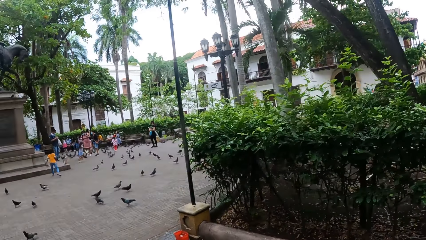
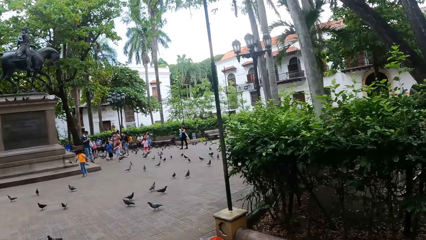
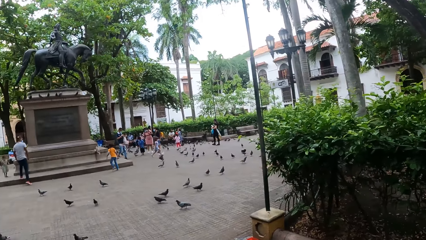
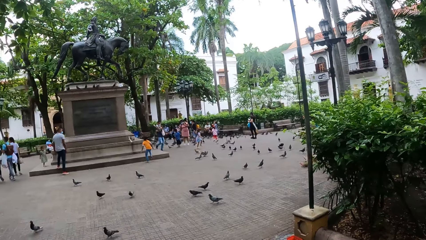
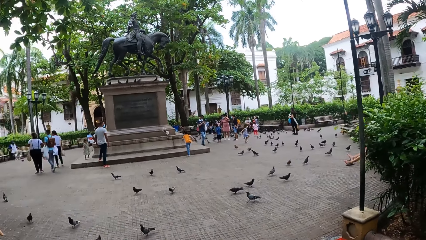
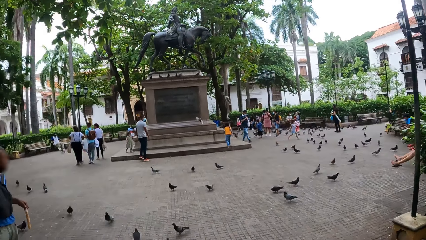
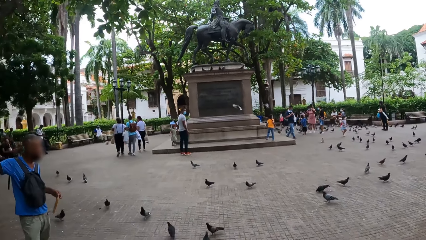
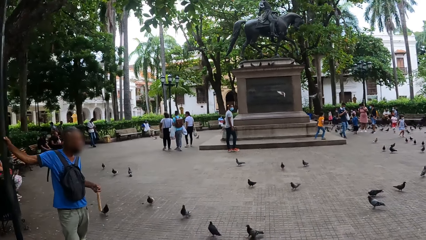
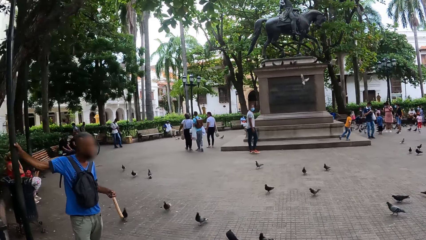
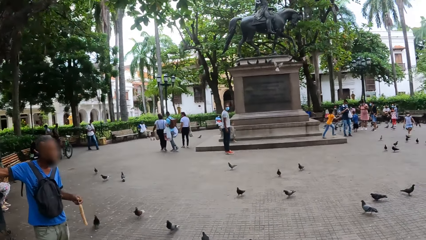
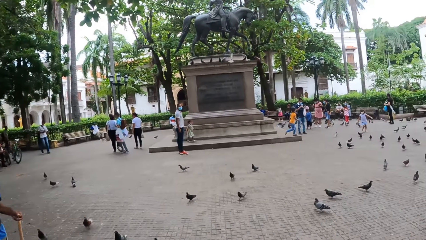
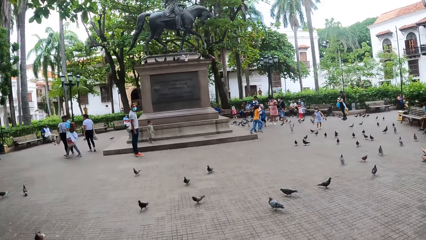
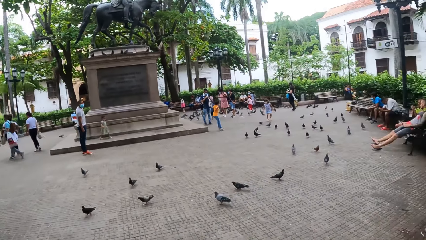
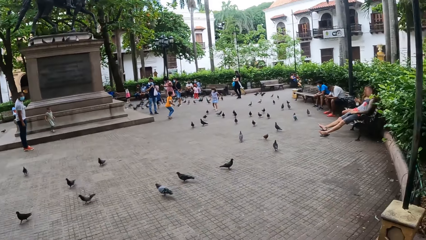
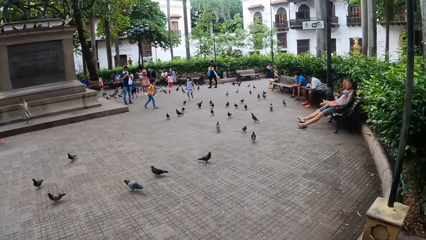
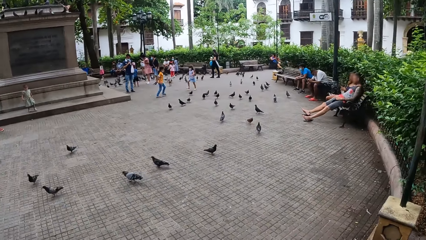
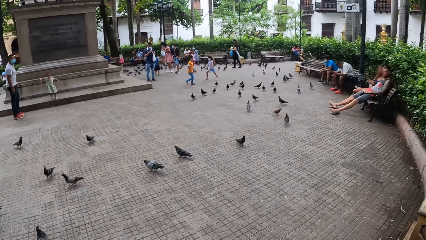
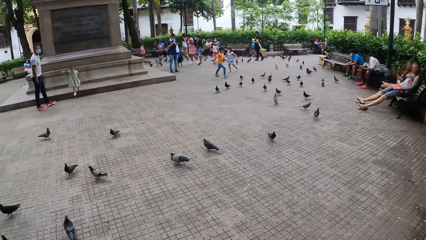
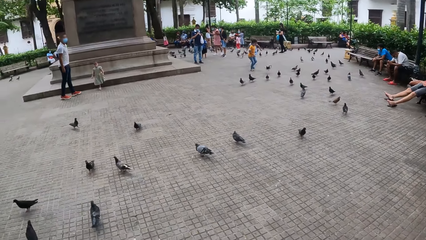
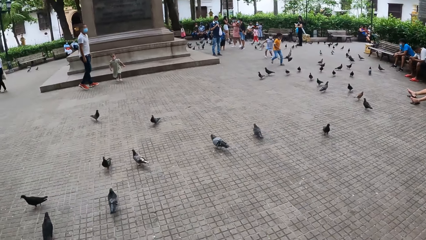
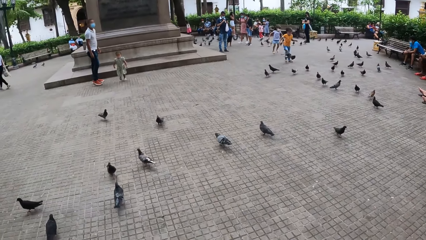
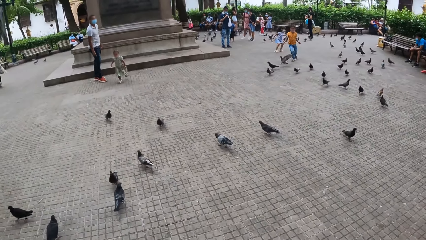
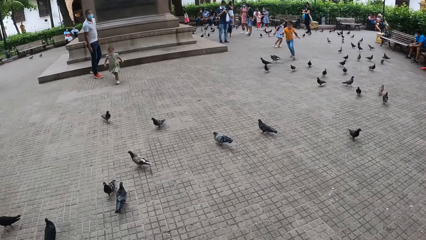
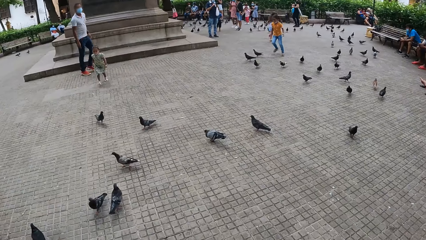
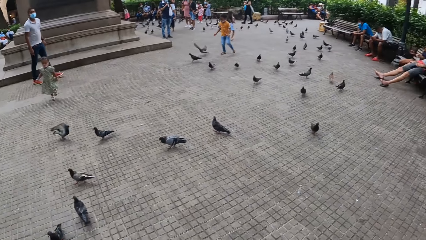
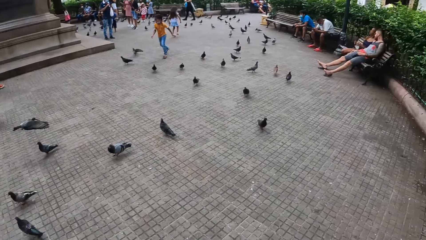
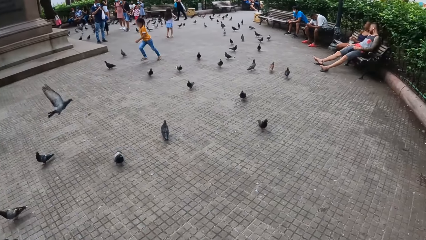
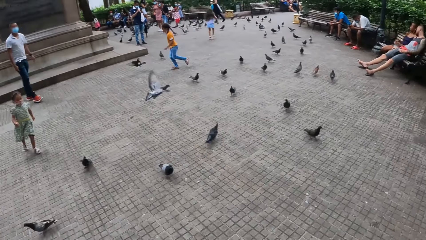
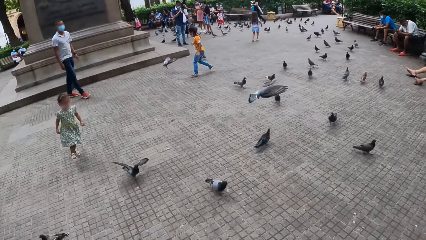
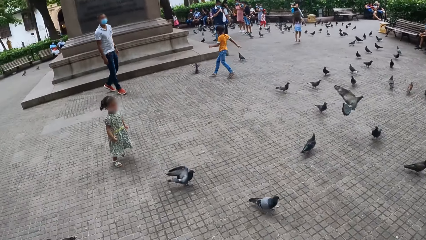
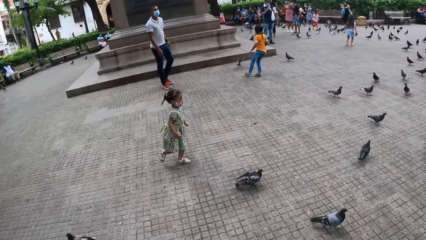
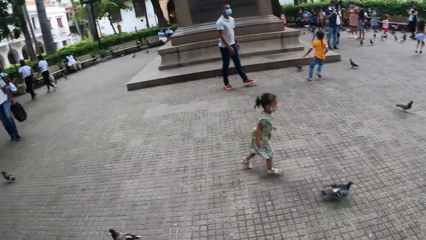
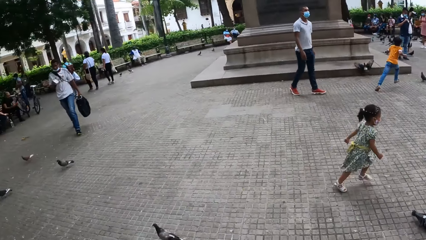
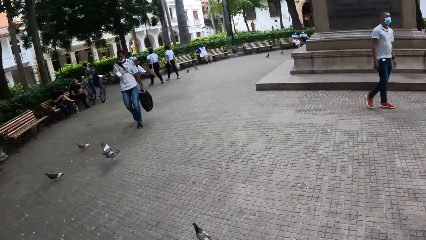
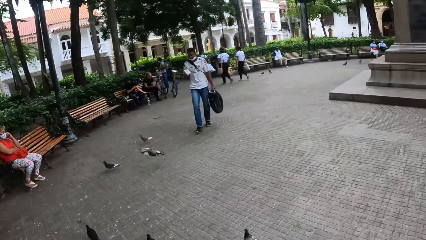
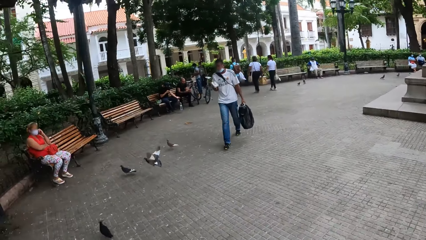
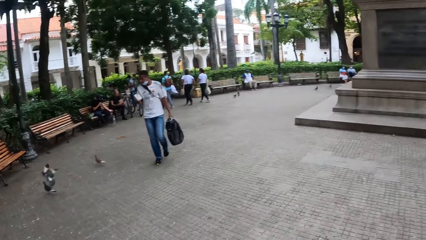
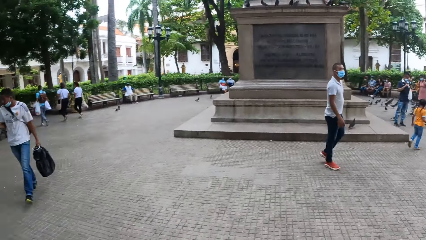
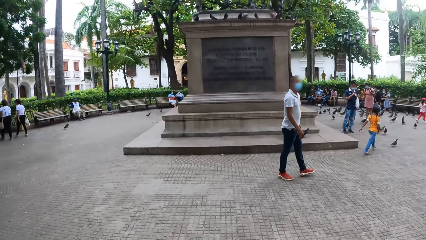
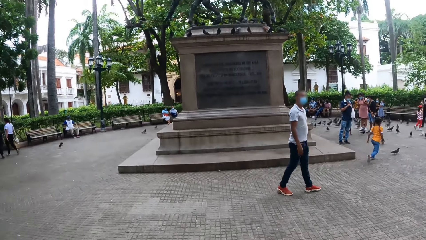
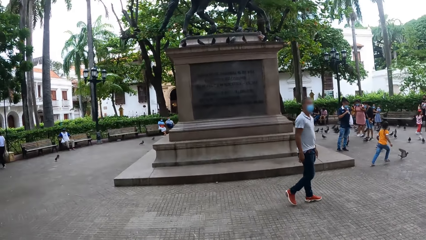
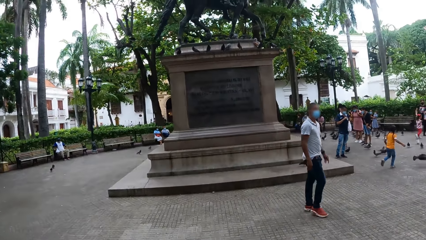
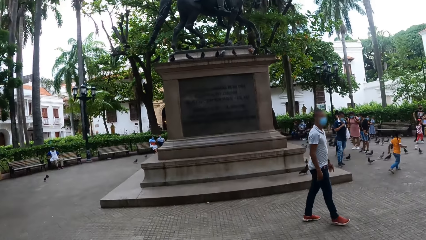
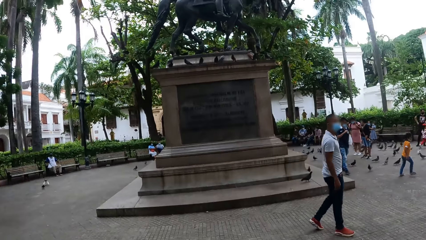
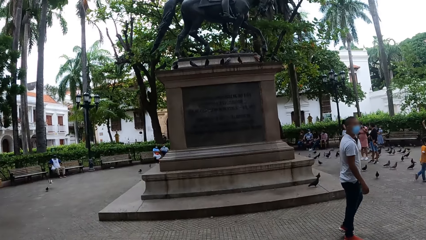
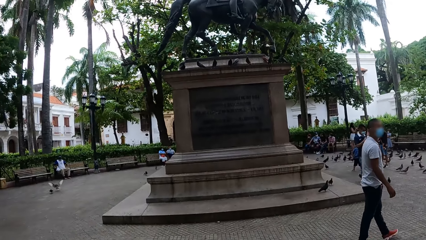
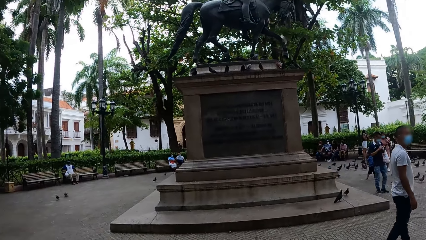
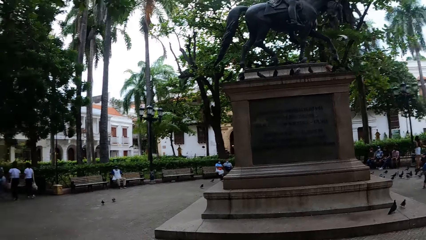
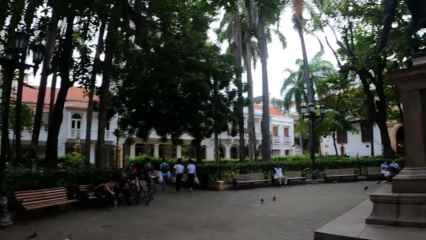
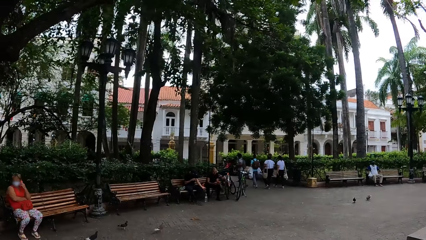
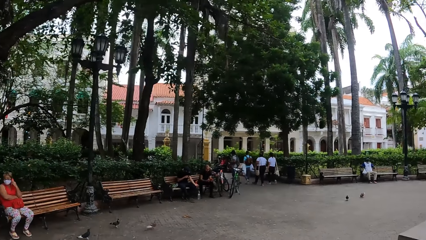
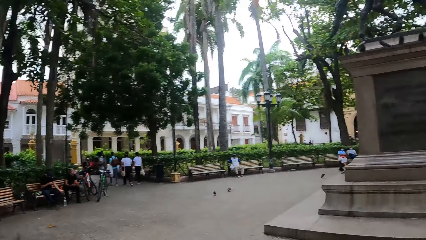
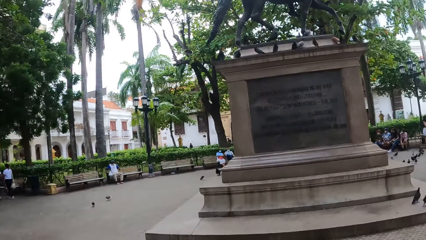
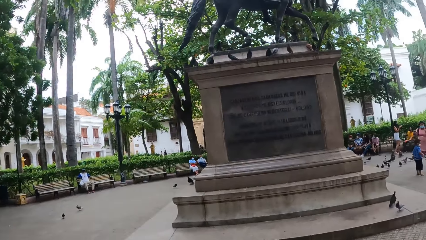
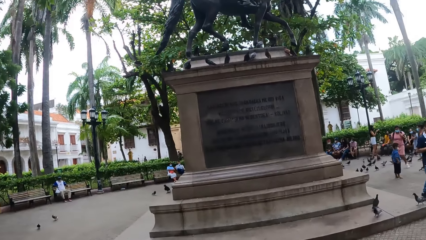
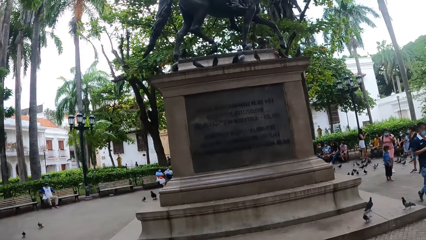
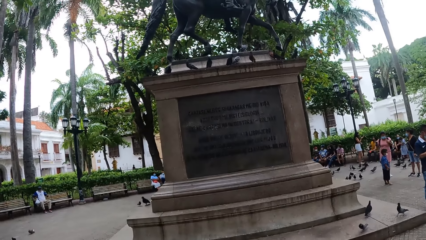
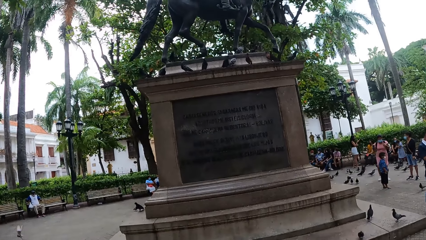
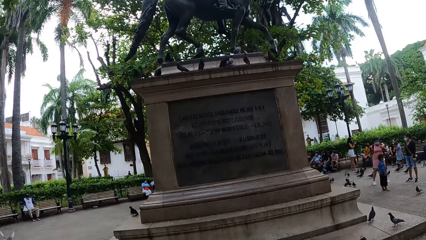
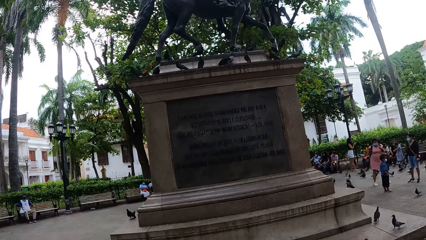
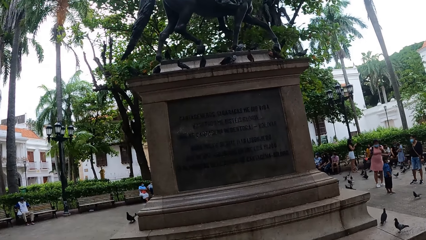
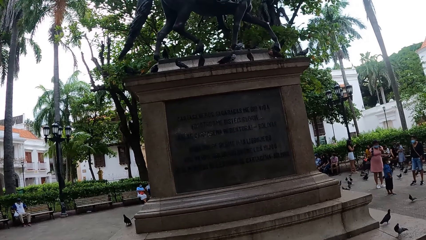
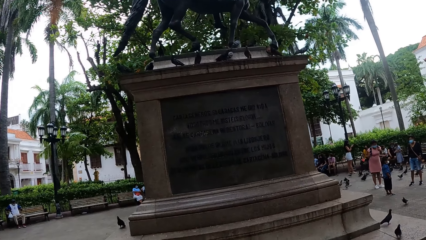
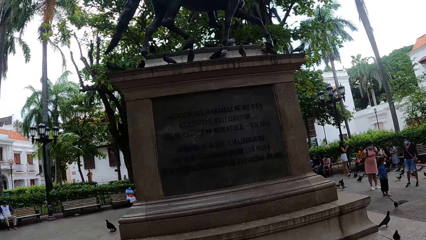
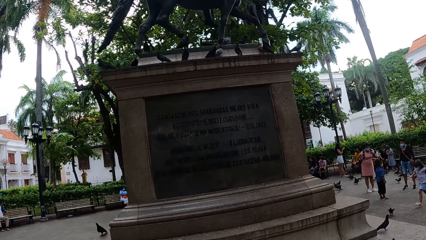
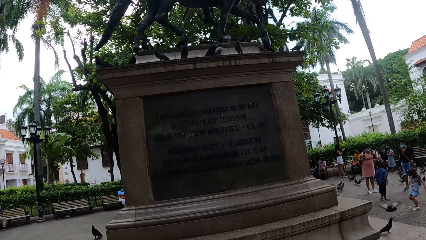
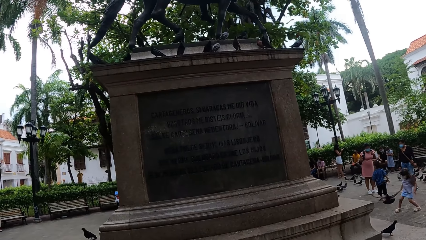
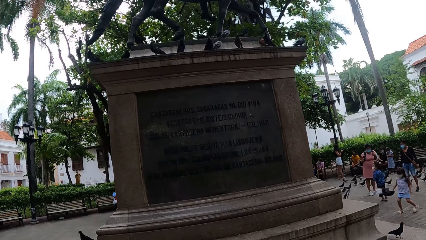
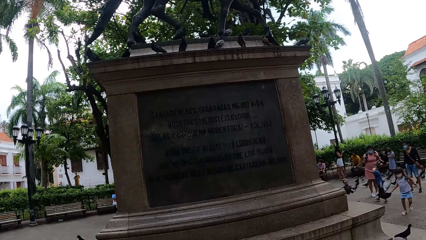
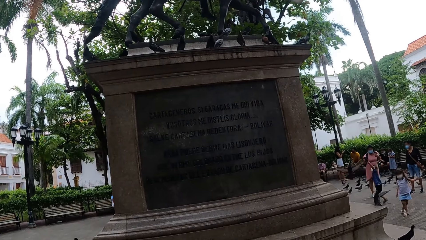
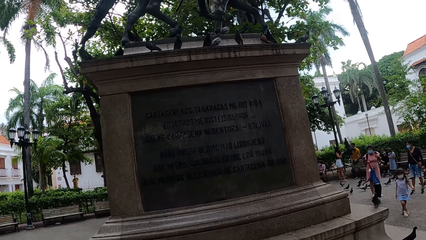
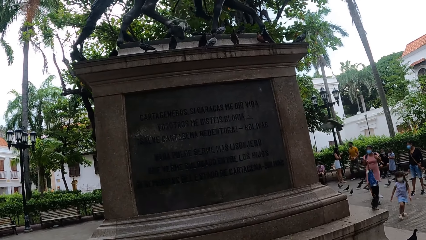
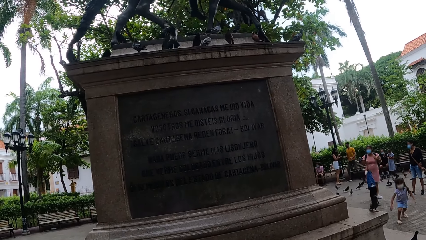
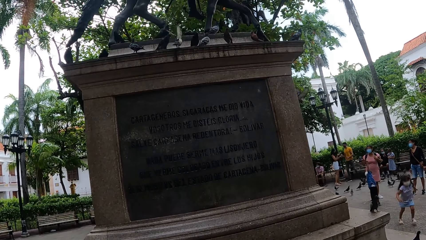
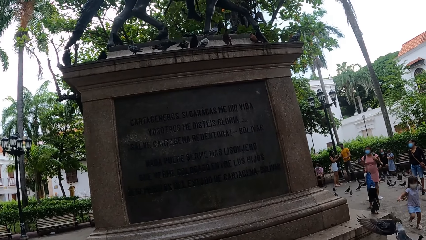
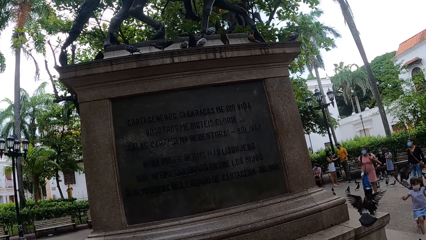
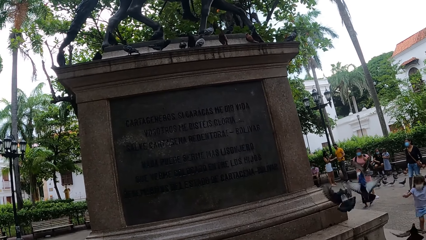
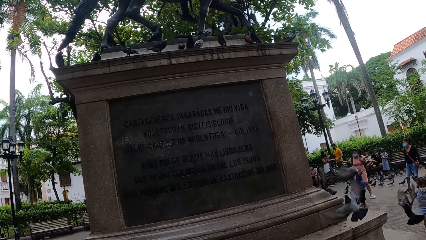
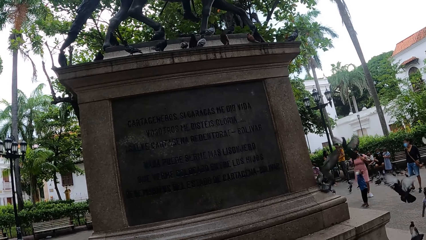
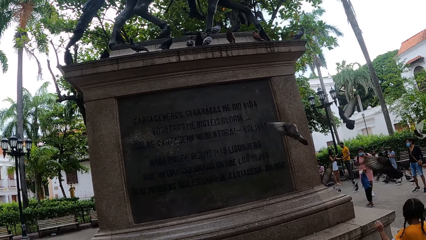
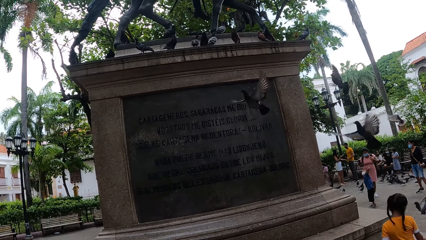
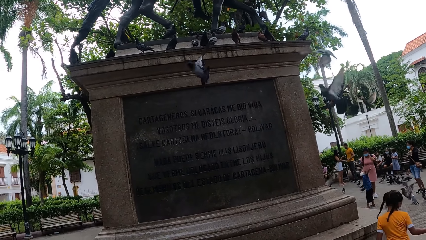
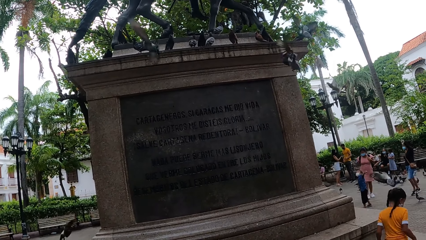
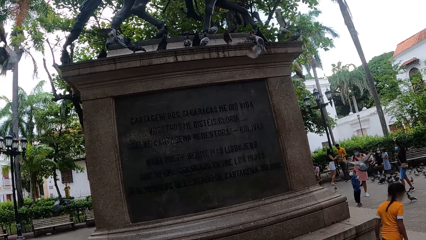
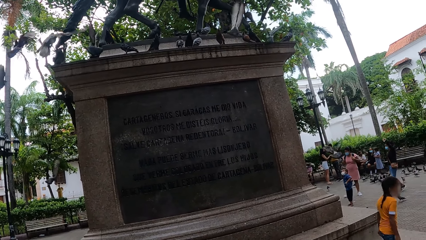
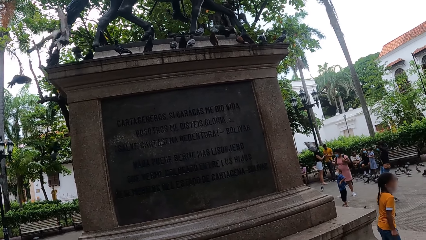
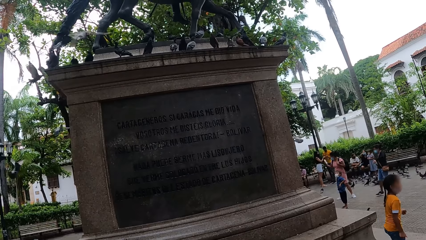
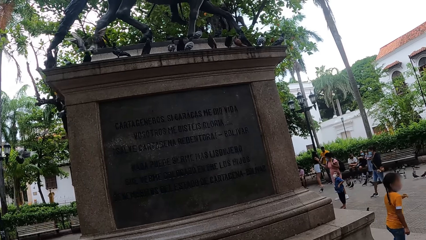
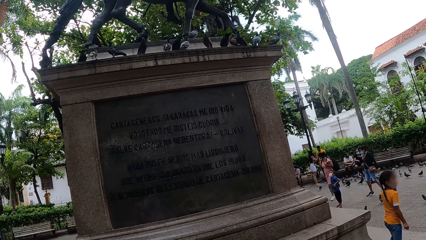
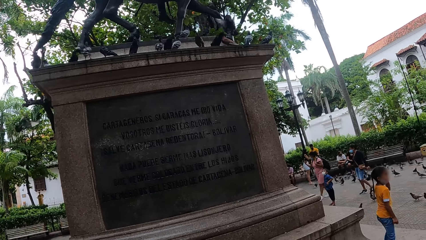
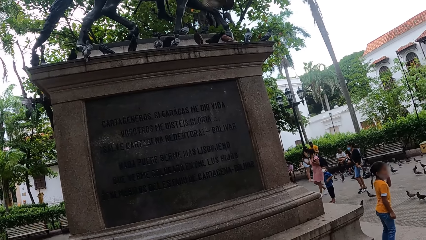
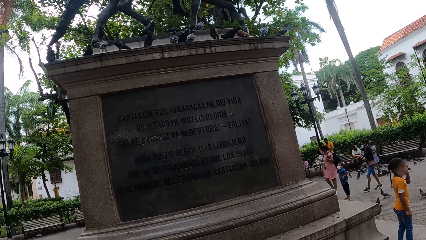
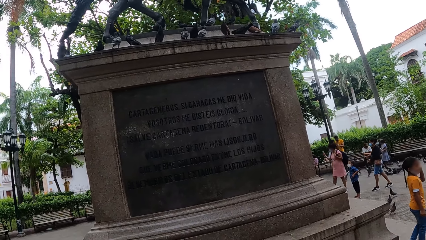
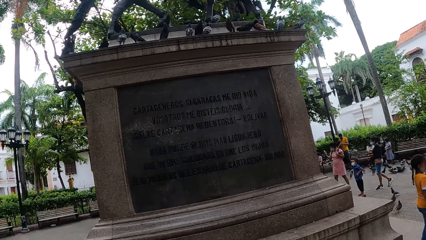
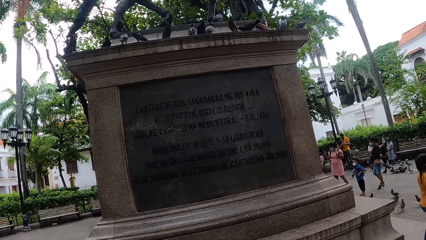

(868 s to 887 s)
The camera wearer looks around. They read a historic plaque.
